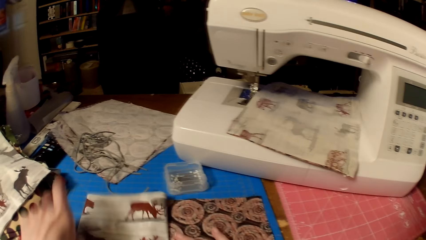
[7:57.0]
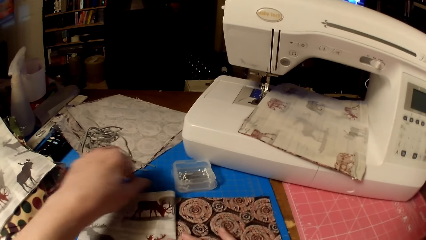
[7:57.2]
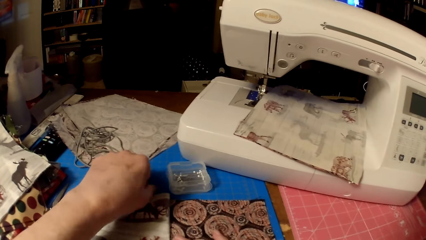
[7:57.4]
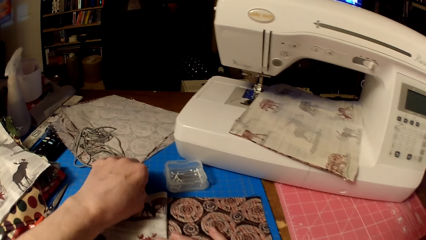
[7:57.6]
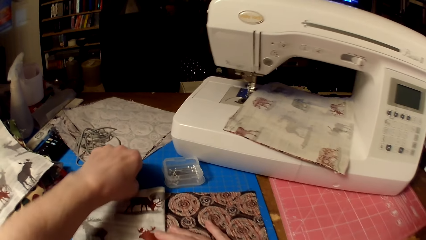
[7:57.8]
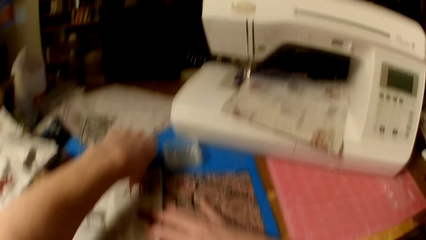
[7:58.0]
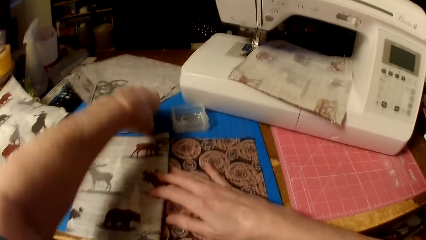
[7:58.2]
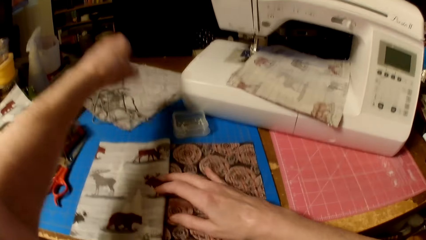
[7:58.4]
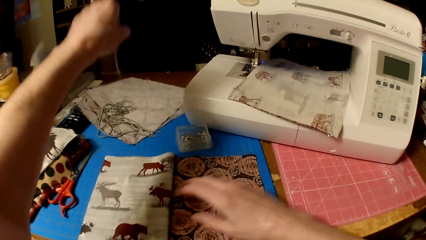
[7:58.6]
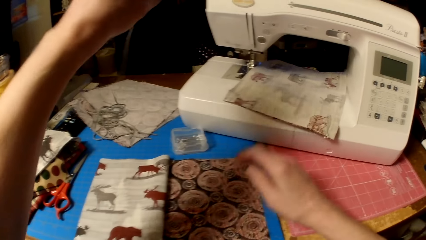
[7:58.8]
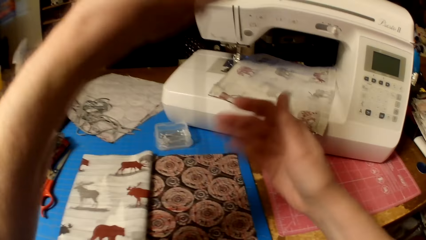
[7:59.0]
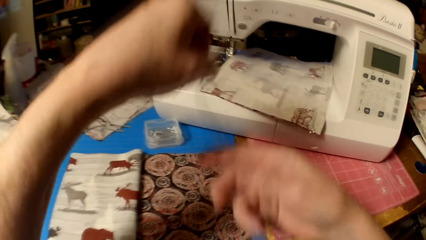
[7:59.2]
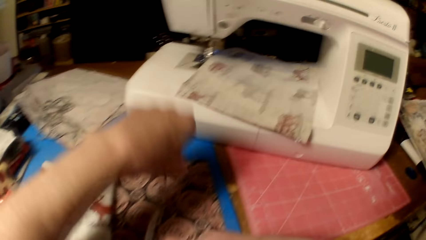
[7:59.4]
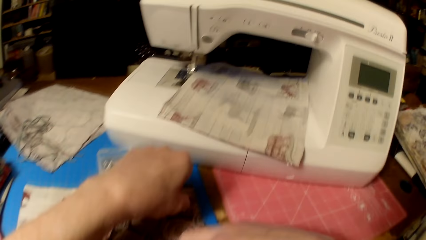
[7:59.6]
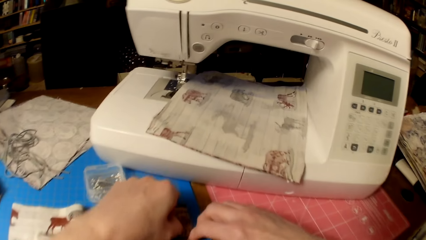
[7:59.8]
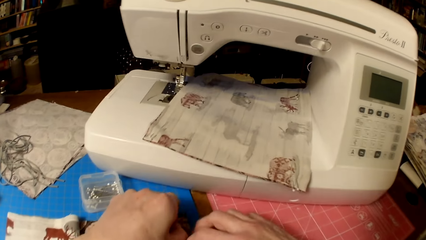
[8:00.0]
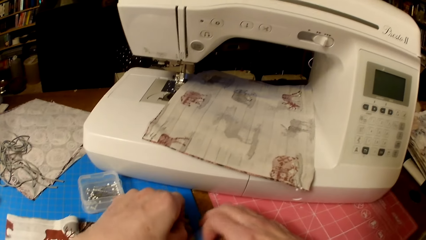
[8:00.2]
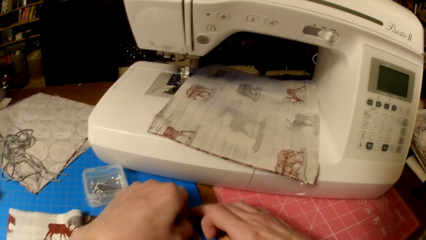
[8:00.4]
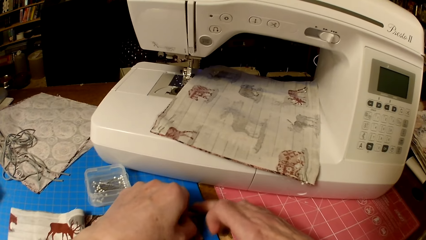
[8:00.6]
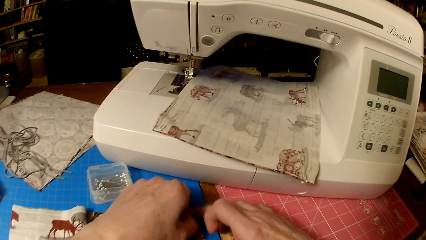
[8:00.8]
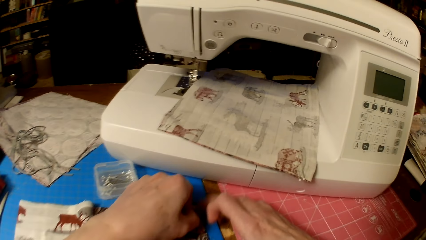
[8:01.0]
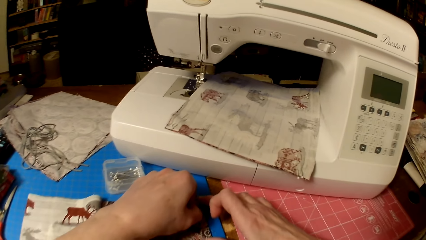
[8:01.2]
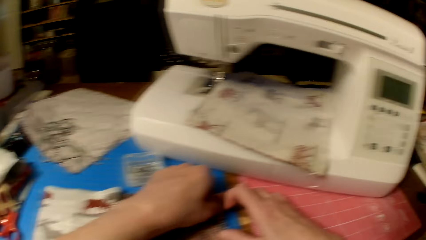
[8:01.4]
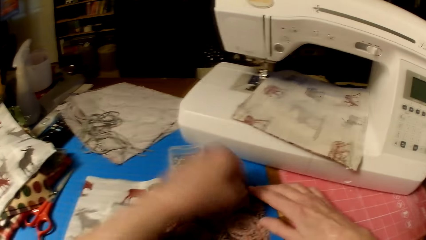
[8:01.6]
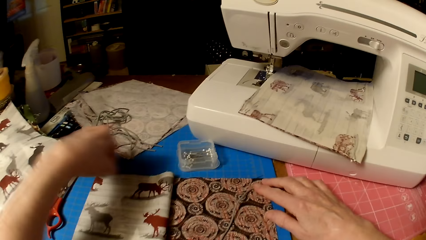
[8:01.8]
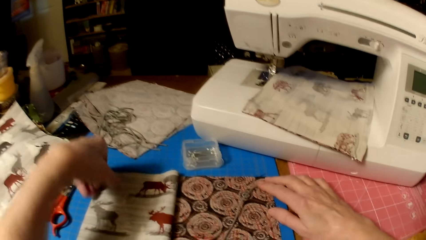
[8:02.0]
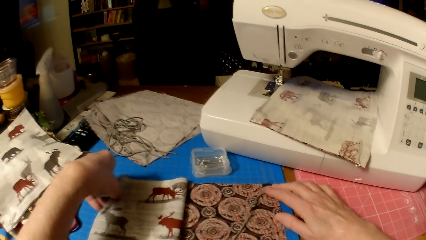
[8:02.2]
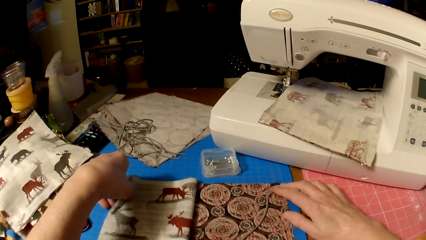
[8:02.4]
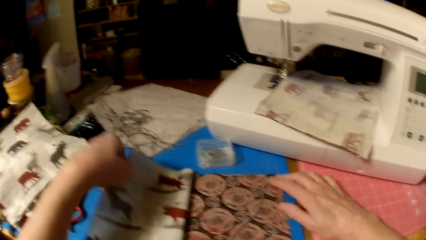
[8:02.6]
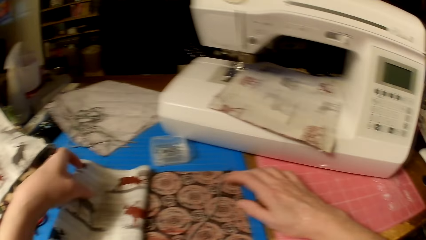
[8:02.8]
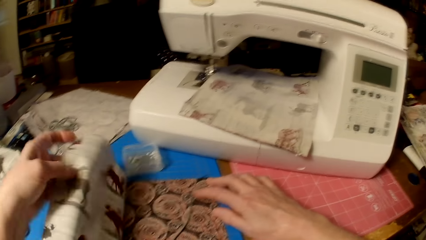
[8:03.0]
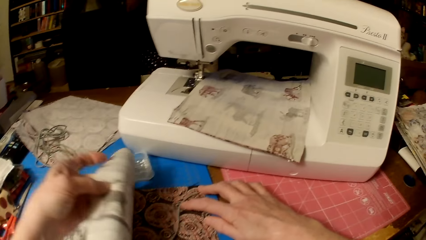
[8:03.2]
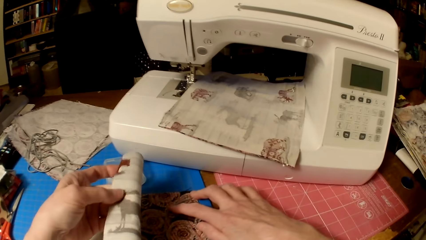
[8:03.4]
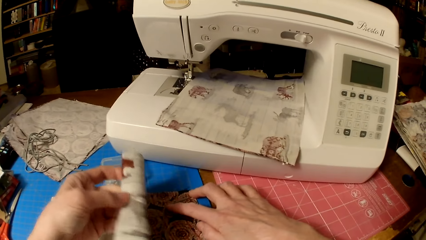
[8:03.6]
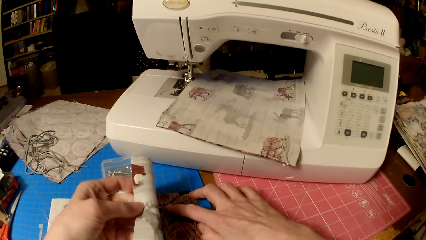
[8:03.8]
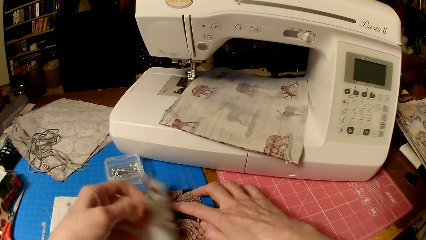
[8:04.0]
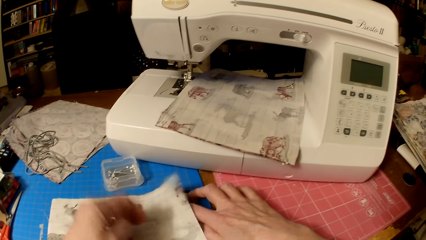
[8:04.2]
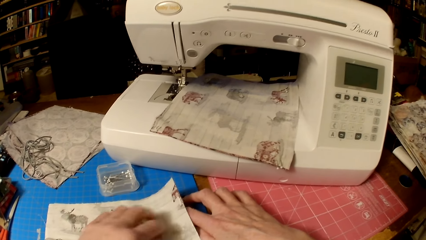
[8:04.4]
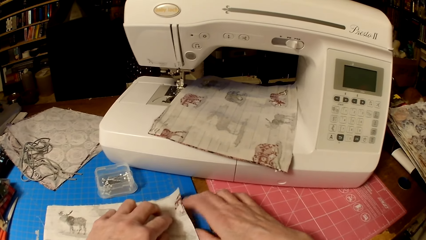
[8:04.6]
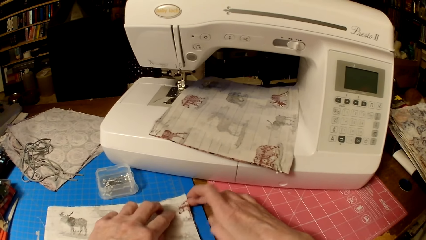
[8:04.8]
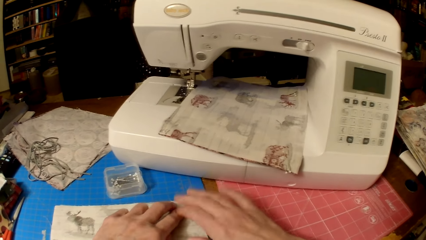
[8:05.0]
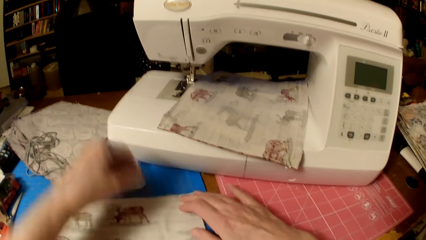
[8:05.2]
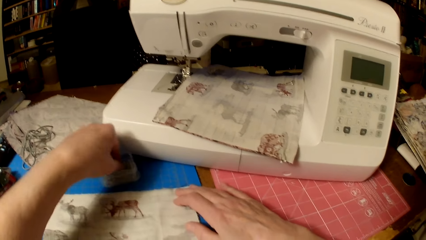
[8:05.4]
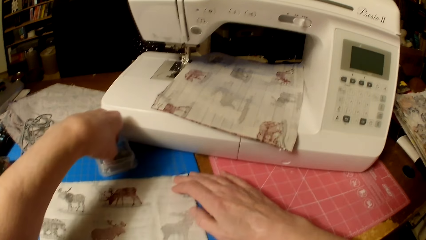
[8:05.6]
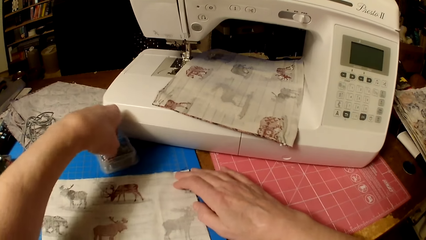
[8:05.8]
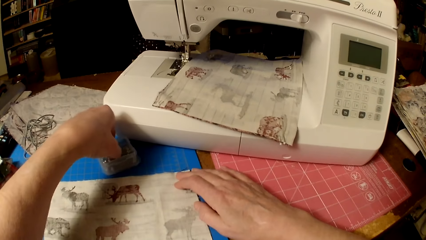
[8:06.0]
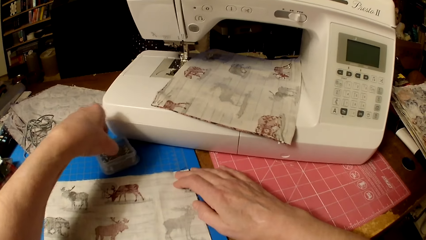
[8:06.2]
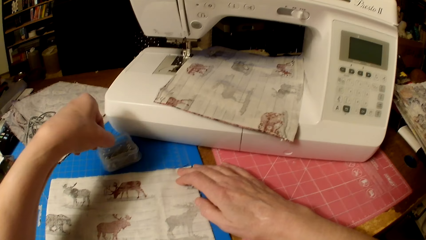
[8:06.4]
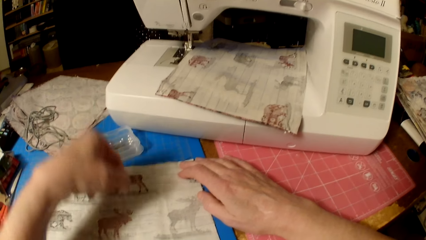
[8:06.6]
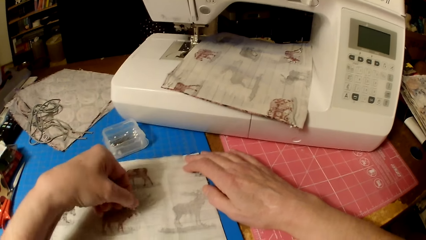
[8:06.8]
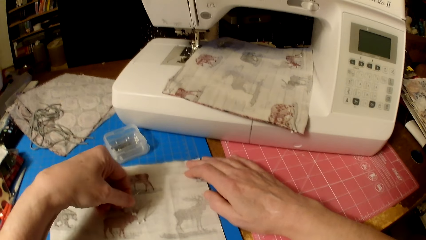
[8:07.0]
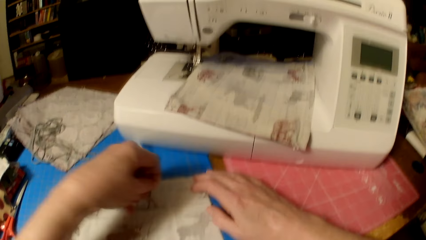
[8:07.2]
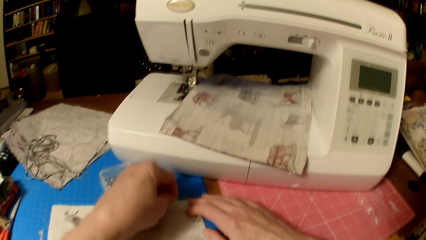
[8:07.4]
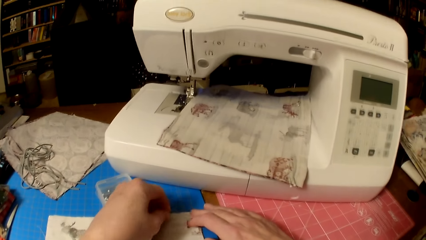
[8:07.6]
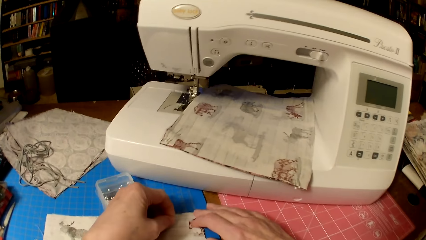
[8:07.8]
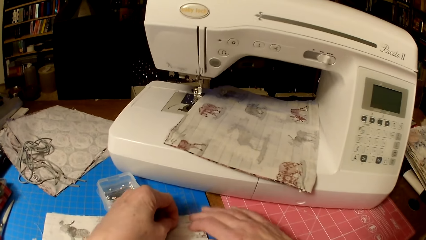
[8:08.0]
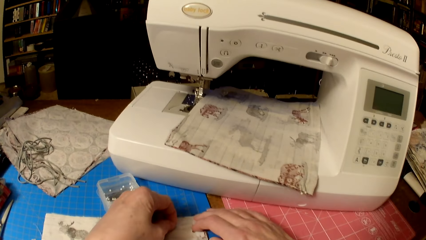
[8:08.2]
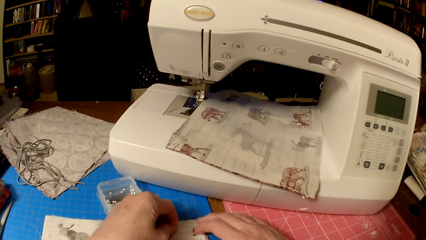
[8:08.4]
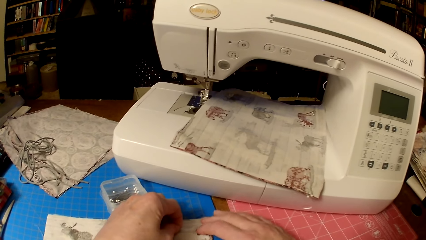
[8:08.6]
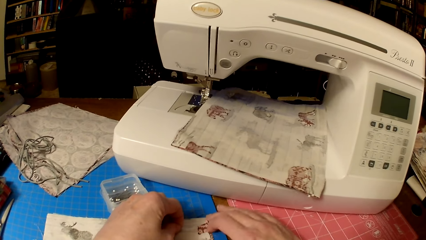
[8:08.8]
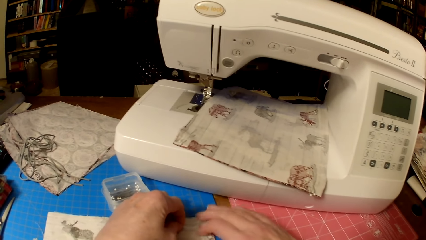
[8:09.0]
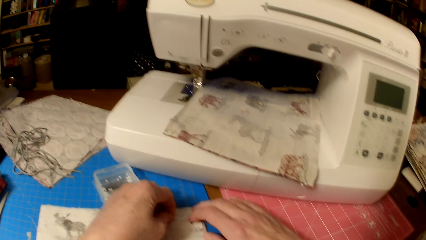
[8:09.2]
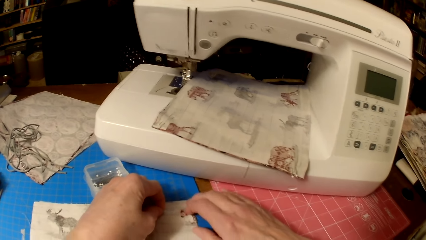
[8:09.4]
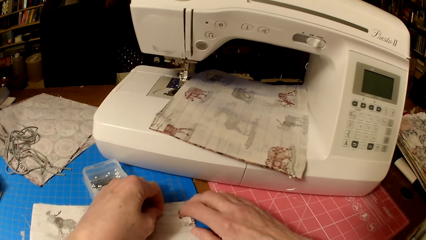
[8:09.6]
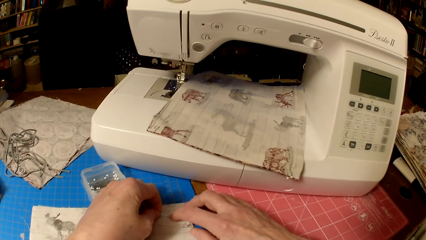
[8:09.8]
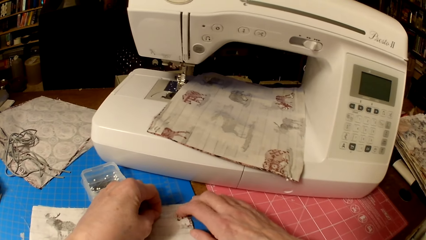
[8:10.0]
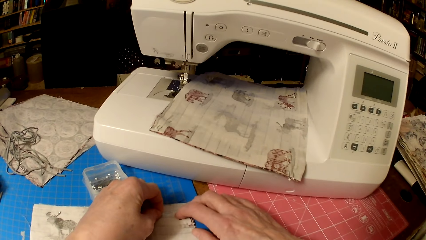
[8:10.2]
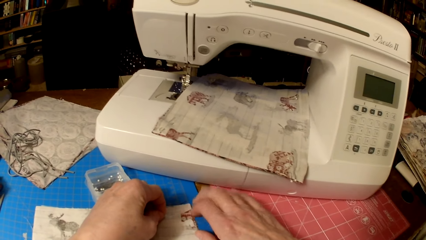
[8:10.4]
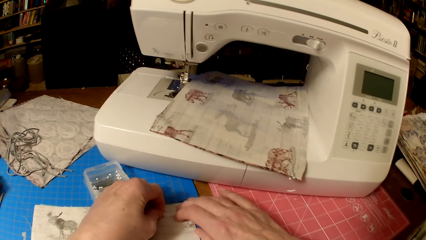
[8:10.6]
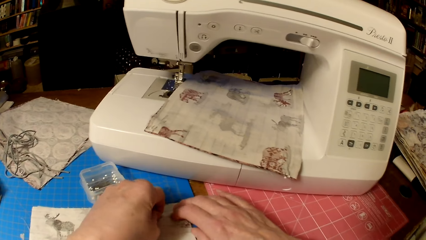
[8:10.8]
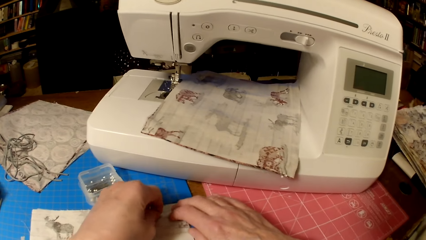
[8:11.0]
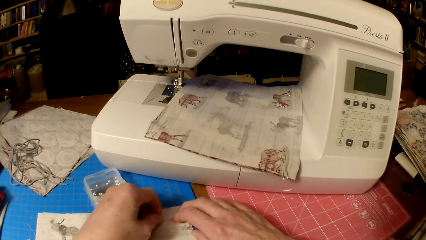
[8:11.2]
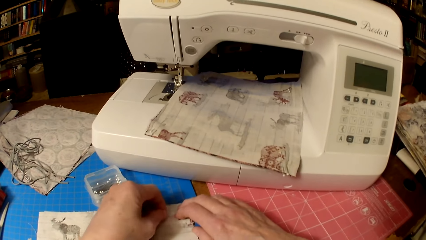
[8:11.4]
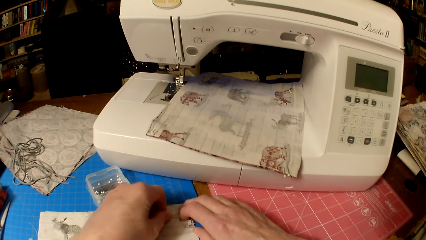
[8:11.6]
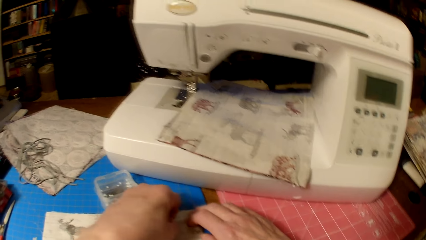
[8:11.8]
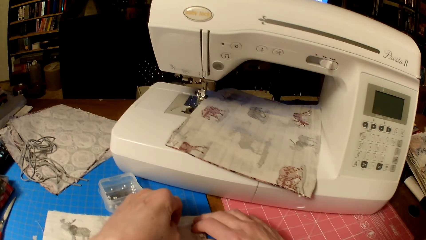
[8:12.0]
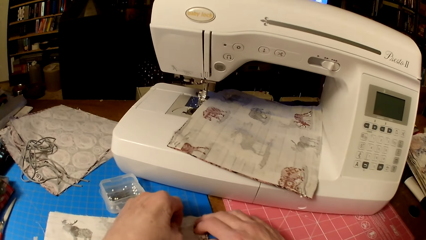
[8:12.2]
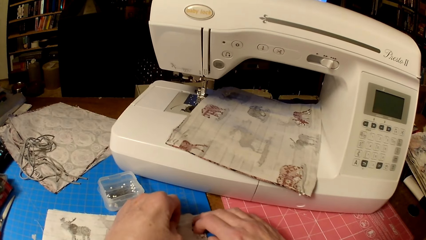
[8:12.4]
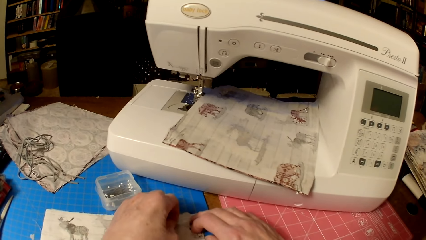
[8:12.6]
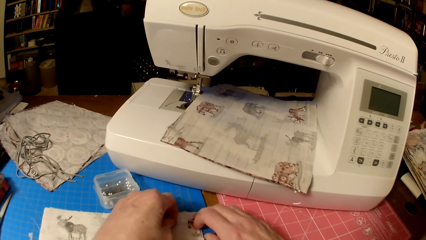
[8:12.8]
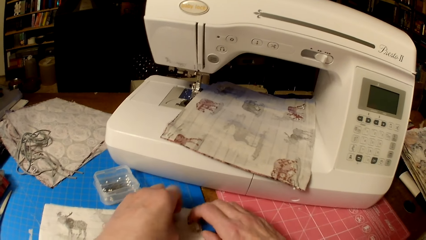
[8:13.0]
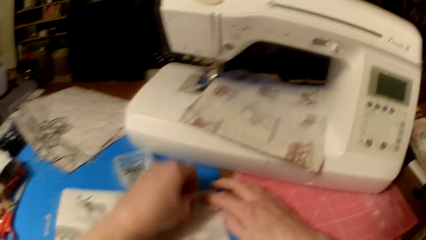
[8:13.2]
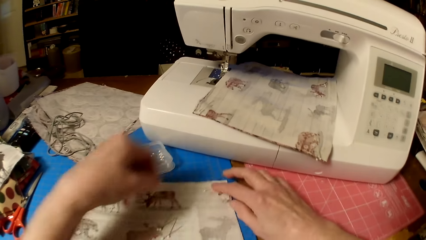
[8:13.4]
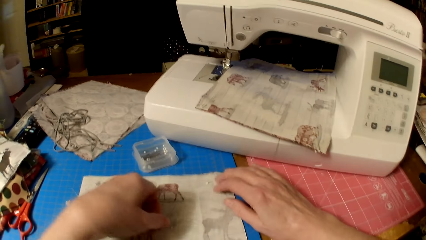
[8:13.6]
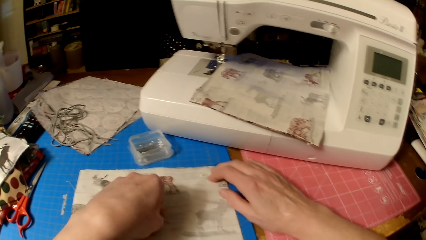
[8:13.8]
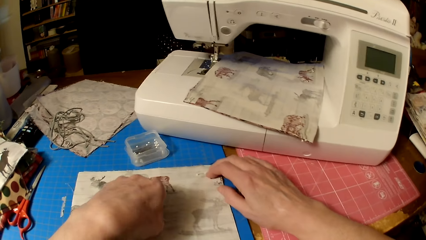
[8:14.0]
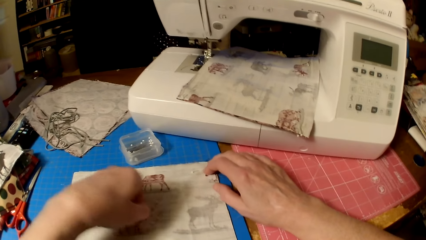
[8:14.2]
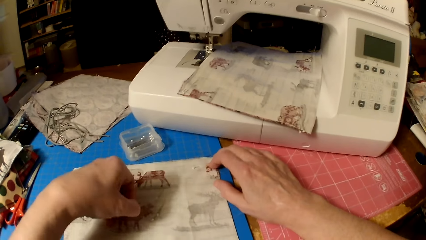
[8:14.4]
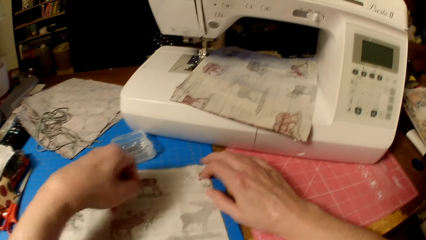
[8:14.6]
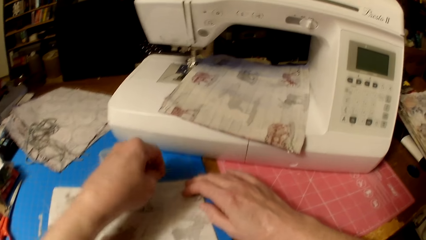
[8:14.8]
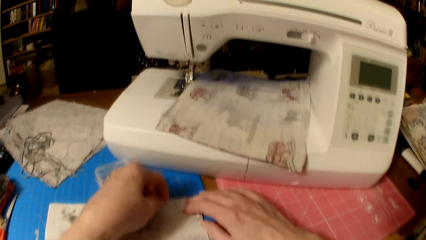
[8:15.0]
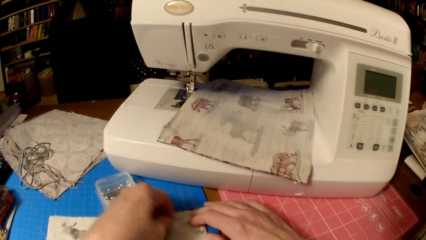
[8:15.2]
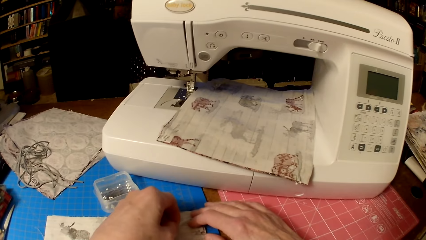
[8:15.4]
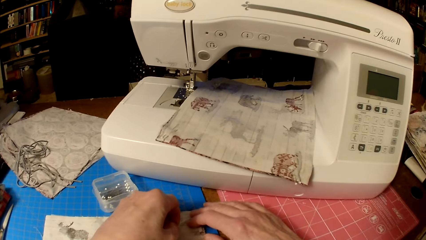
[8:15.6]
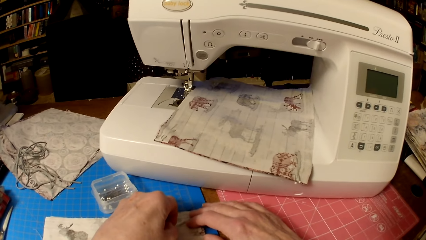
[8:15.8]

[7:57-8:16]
The camera wearer folds the piece of cloth. They pick a piece of knitting thread. They put the piece of knitting thread on the piece of cloth. They unfold the piece of cloth. They flip the cloth. They pick needles from the container. They drop the needles on the cloth. They stick a needle on the cloth. They pick a needle.
